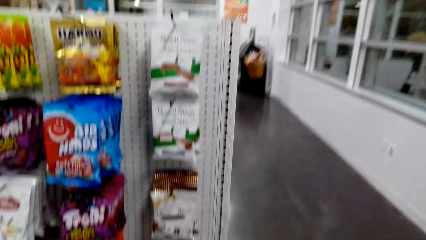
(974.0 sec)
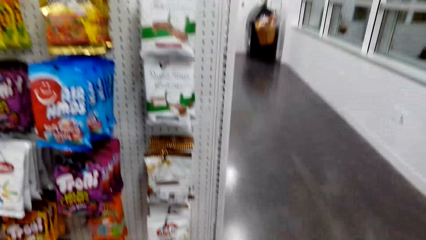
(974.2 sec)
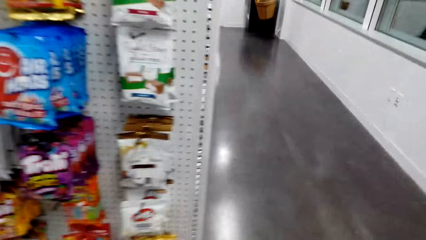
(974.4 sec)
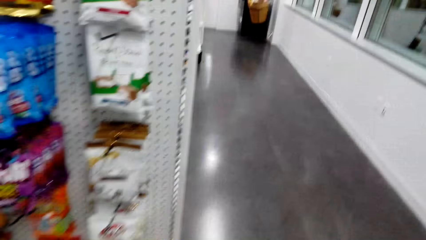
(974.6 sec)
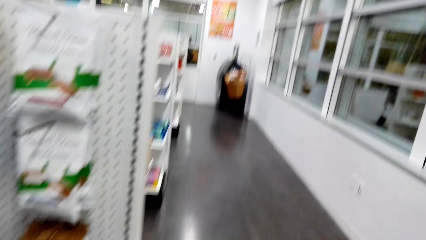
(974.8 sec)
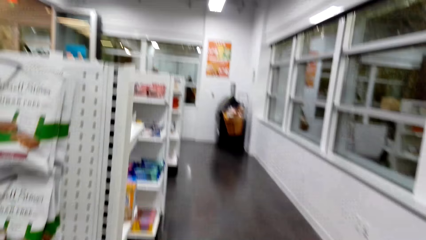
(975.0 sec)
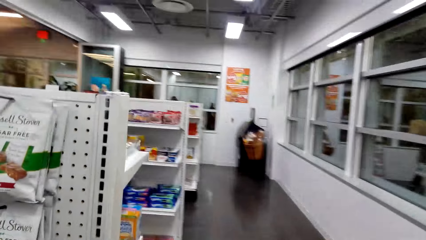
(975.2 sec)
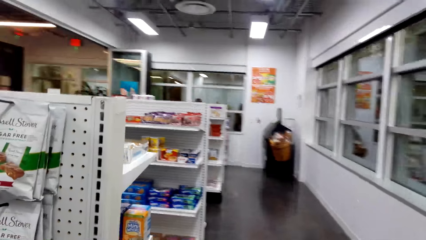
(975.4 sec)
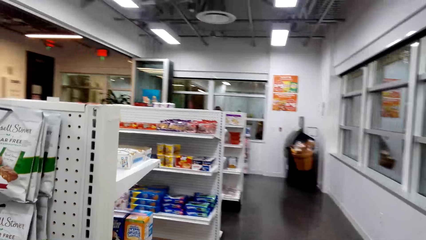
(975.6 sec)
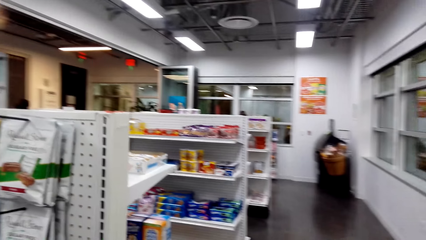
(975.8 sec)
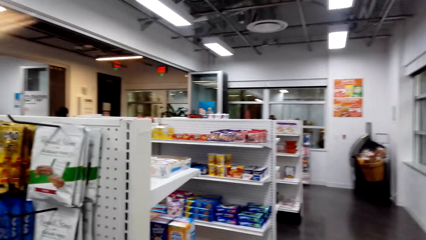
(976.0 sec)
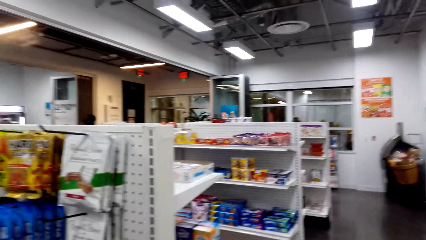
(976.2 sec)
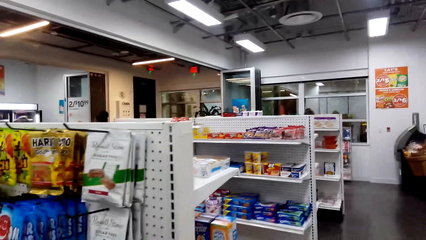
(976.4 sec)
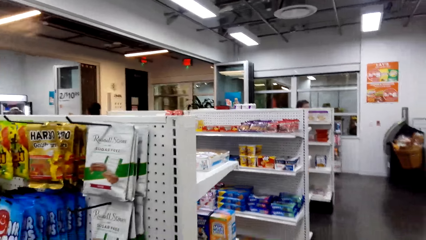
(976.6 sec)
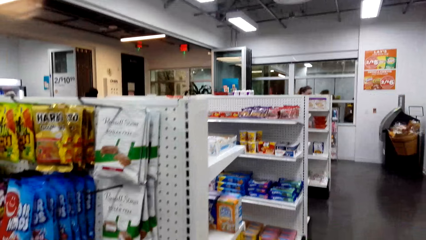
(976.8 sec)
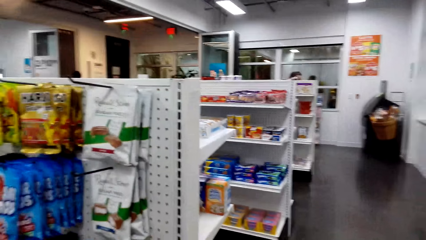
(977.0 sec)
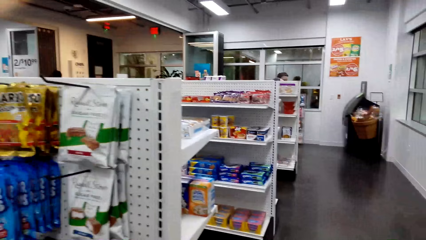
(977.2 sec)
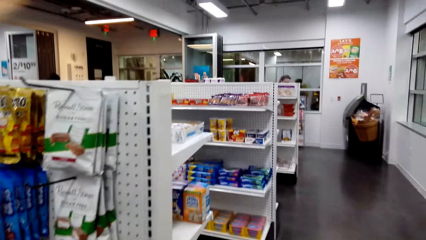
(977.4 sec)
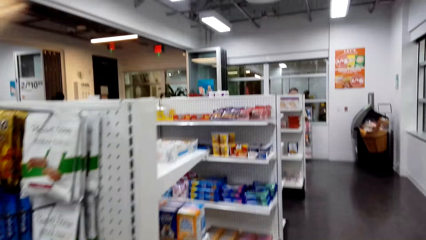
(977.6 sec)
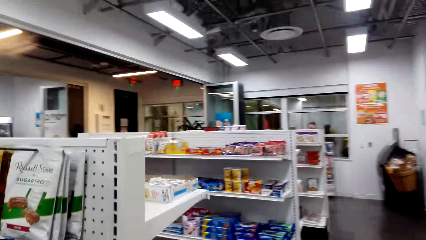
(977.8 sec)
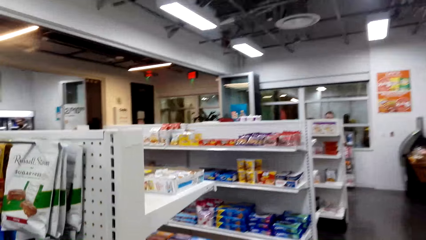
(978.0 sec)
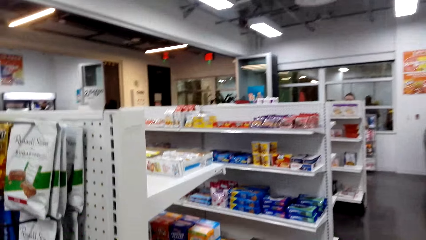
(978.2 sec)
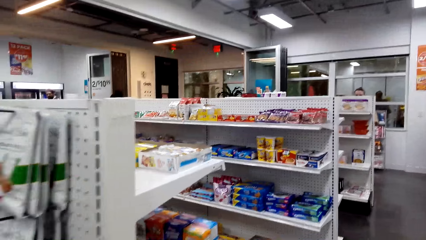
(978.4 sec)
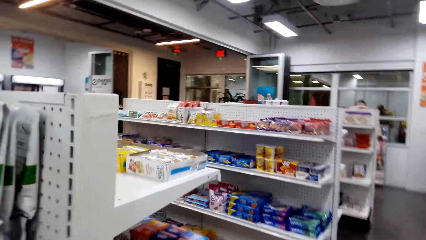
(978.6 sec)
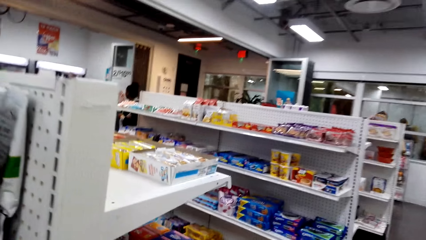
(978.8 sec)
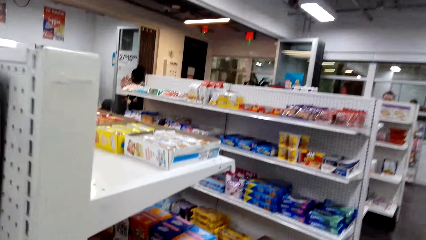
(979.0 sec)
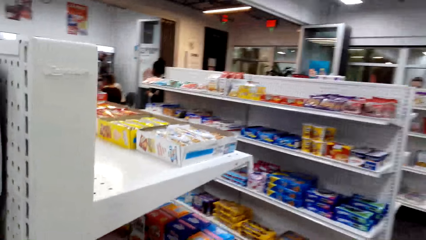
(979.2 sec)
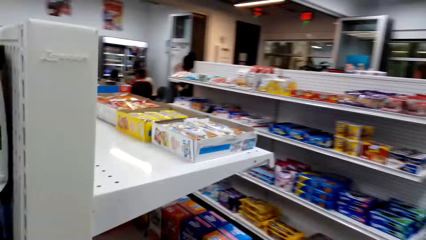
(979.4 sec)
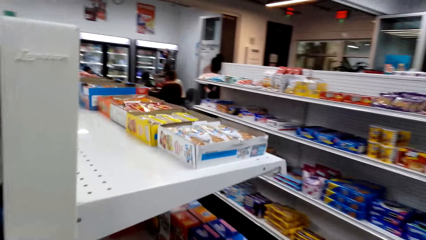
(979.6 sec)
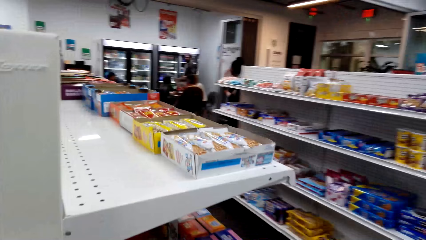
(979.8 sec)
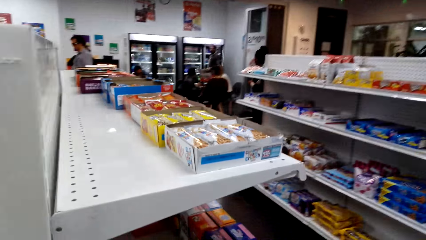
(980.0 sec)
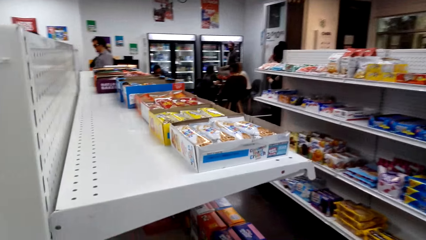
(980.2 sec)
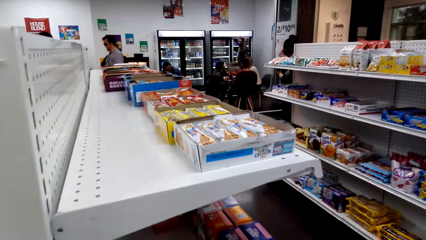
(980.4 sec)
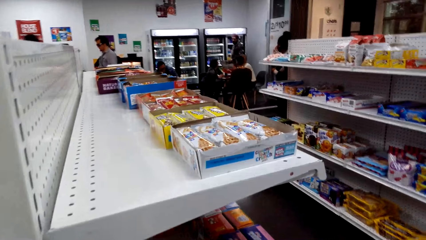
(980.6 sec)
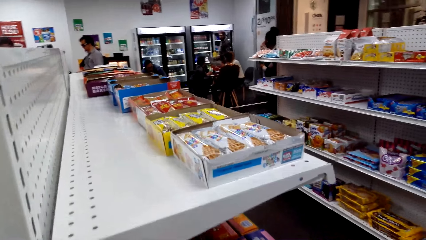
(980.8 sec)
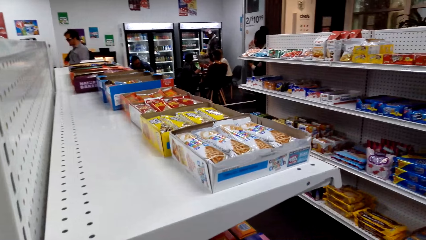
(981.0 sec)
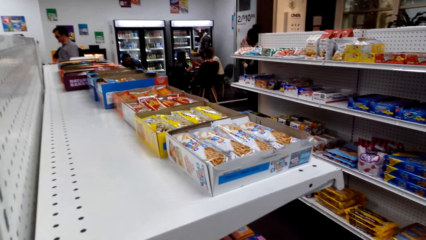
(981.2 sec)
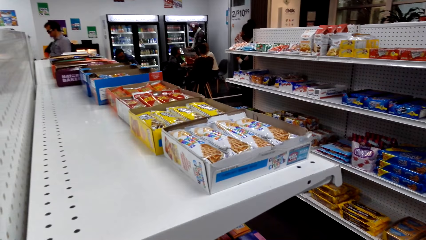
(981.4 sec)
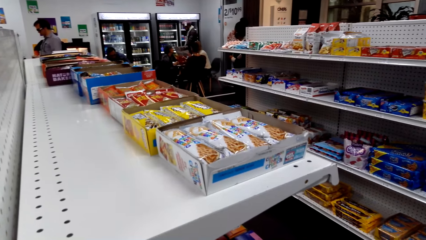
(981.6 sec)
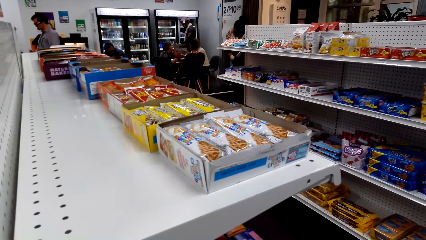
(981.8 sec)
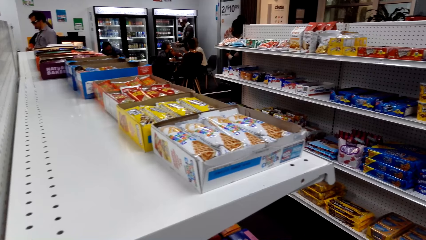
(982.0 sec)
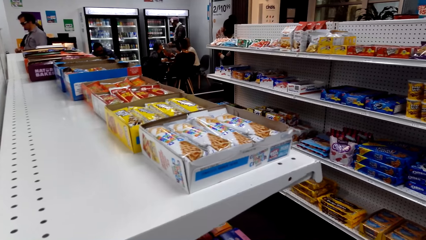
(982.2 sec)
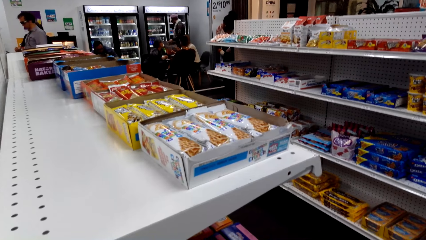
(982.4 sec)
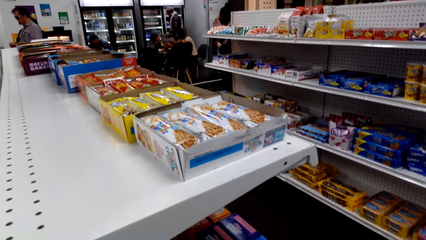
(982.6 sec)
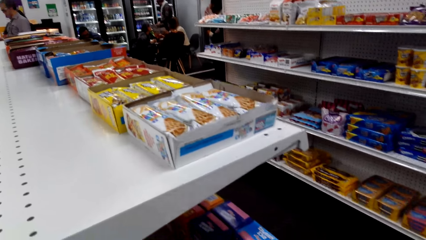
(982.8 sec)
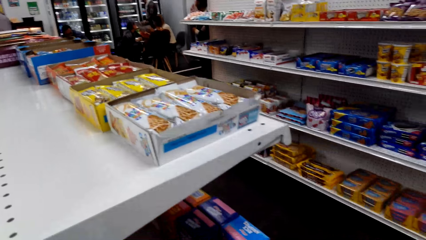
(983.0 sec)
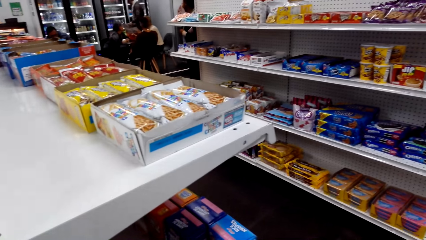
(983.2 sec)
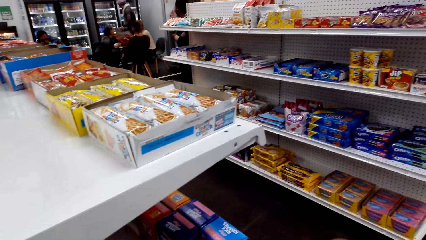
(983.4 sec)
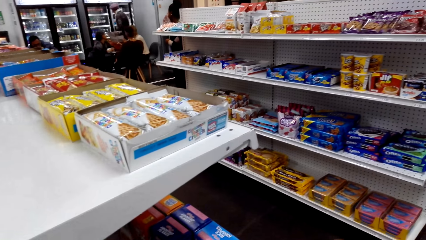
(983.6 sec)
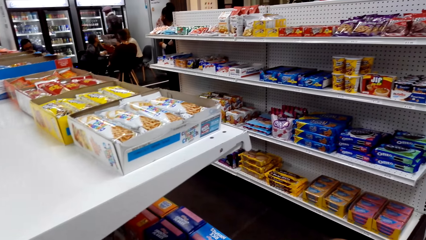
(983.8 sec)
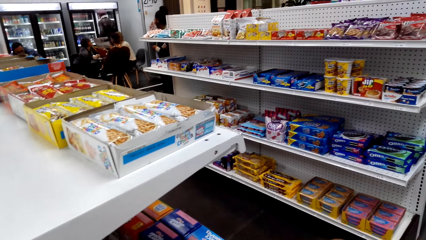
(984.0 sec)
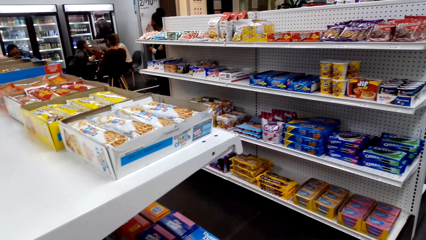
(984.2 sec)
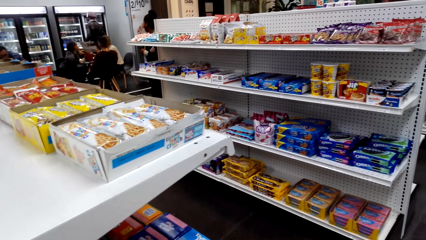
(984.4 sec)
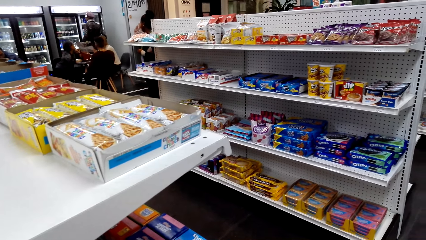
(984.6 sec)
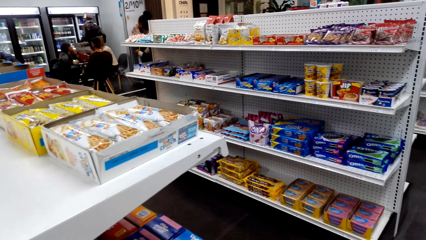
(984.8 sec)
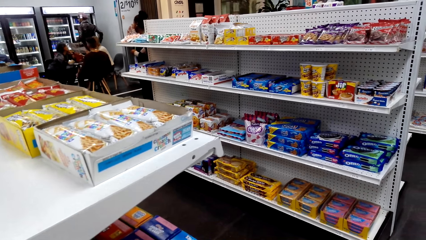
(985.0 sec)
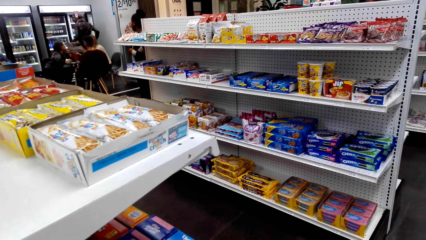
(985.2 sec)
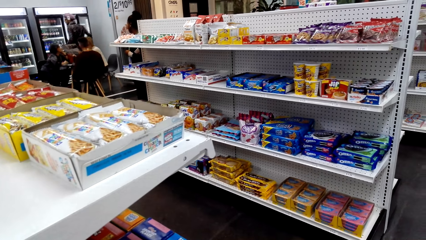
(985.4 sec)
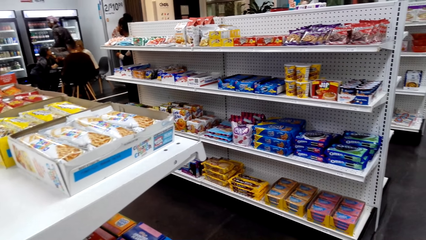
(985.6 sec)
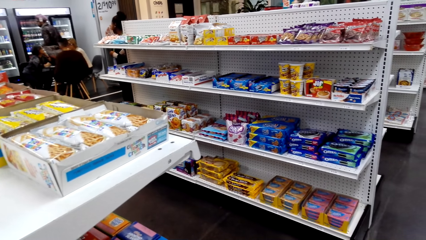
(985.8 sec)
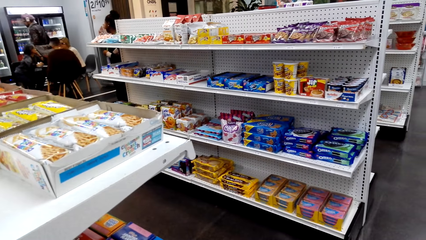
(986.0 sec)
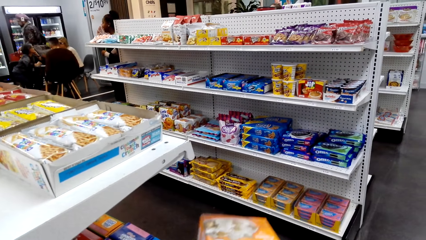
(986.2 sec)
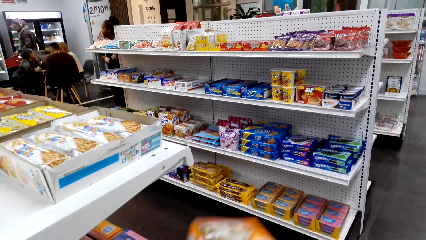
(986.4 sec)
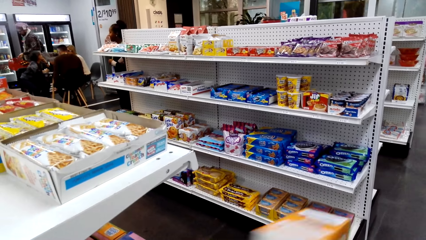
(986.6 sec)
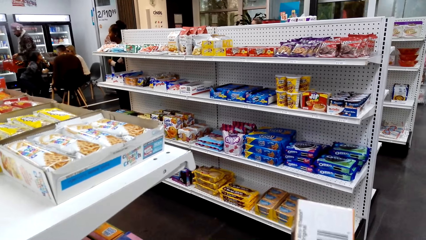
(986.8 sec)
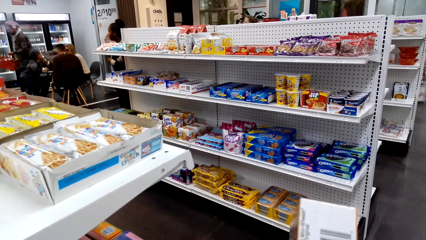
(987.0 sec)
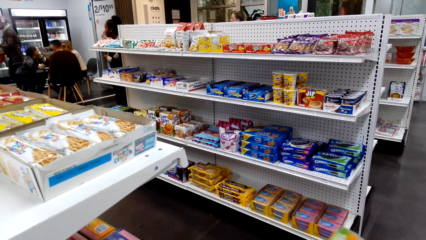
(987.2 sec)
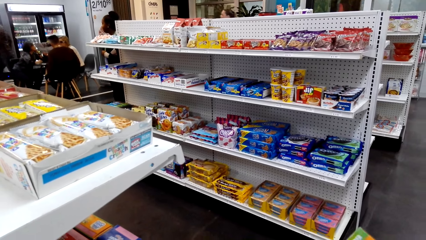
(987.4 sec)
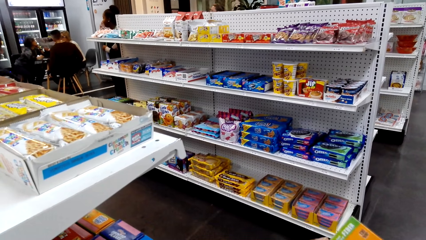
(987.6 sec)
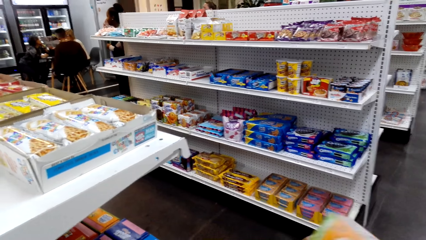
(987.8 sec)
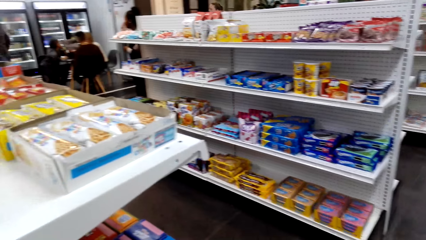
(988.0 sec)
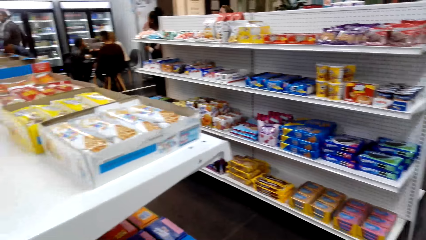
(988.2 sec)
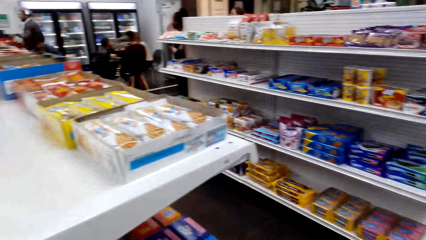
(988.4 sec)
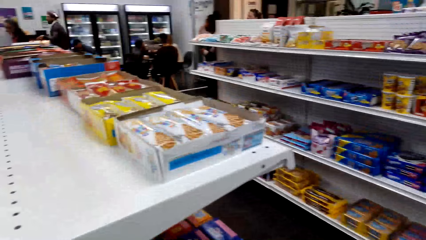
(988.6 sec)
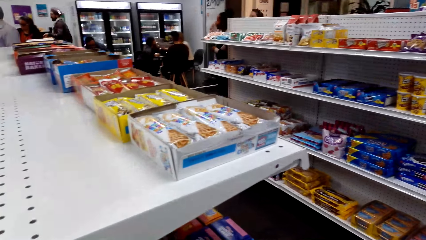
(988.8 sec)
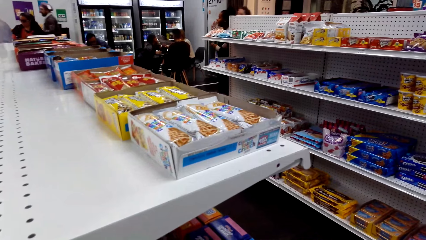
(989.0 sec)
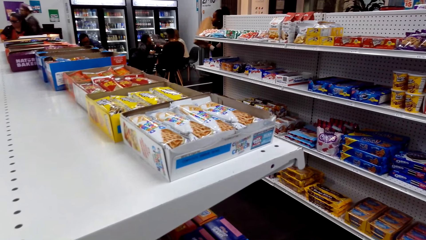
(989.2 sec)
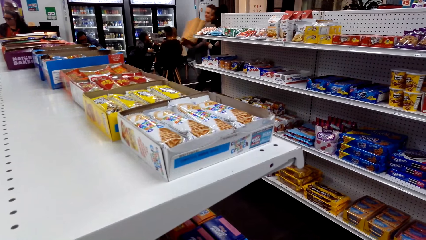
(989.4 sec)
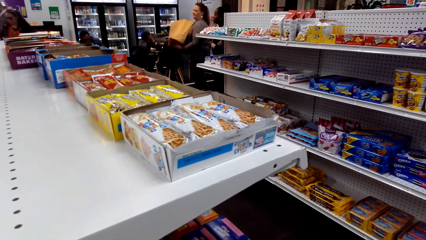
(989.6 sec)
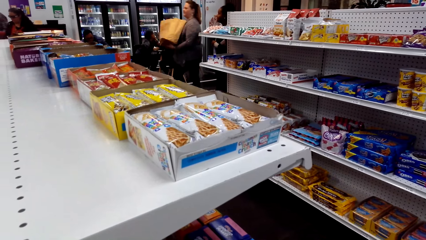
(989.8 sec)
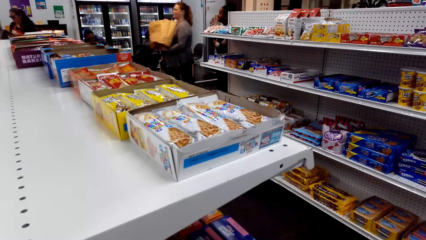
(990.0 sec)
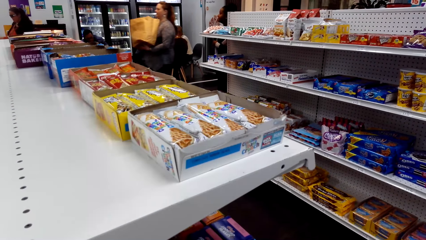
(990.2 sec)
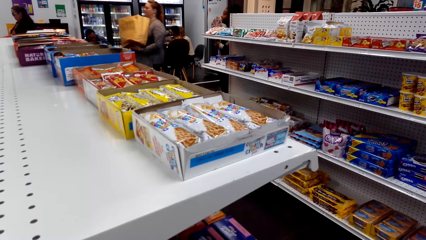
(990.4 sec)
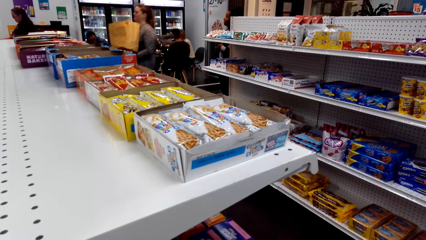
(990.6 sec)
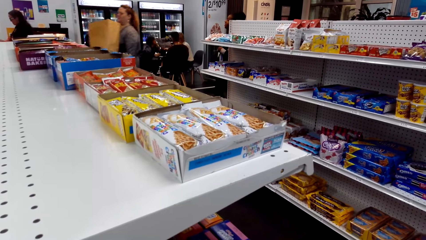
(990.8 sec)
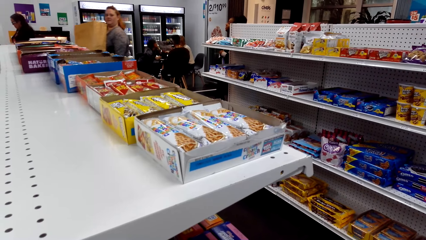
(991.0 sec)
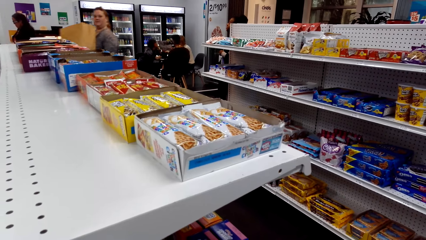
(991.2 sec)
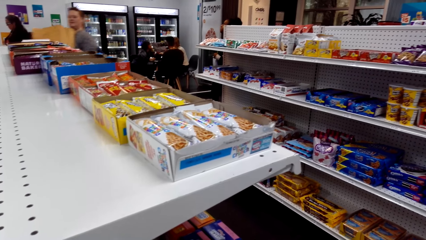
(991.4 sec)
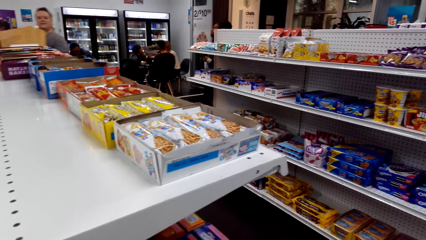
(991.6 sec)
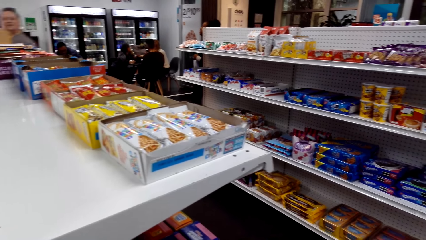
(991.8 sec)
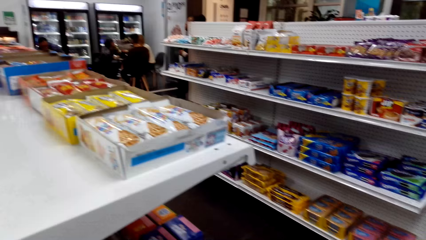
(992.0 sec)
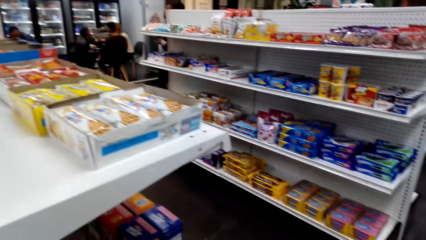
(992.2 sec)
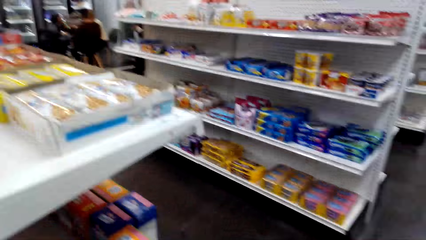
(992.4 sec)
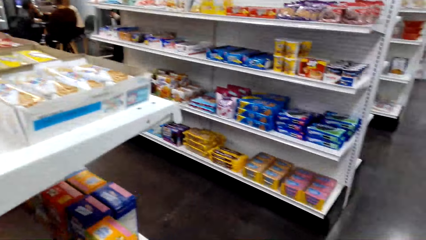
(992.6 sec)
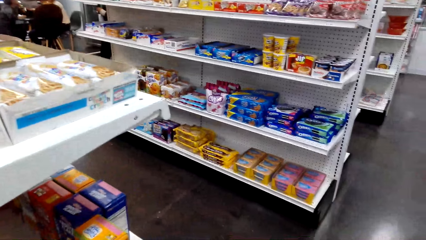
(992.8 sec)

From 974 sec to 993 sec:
The camera wearer looks around. They stare at the shelf. They touch something. They look around.
